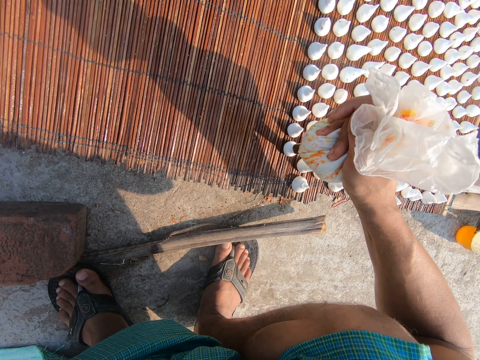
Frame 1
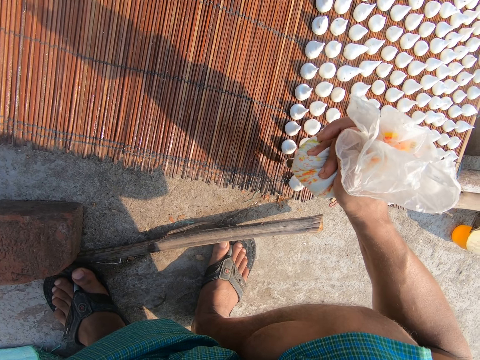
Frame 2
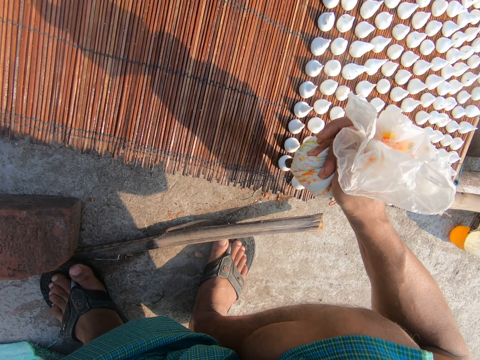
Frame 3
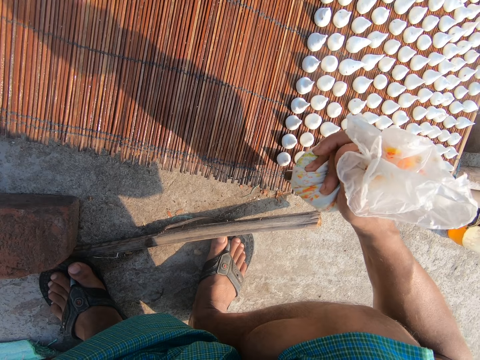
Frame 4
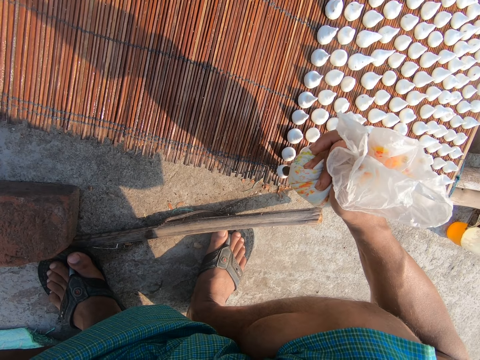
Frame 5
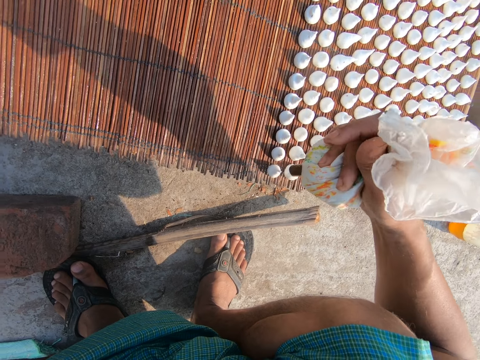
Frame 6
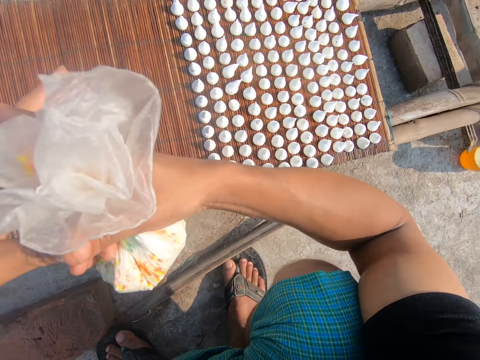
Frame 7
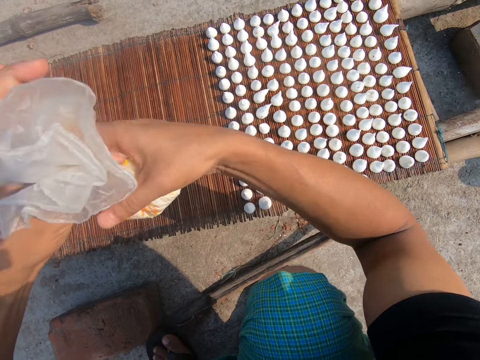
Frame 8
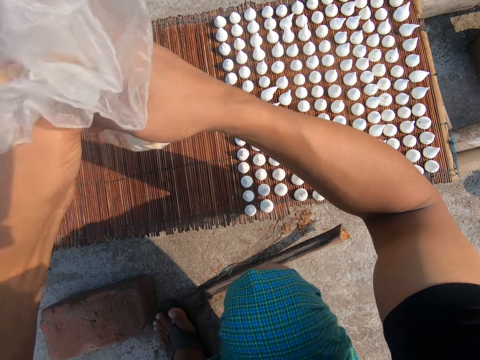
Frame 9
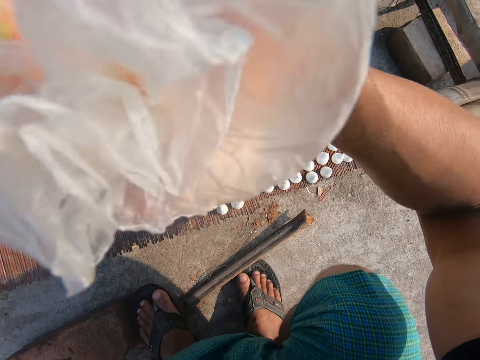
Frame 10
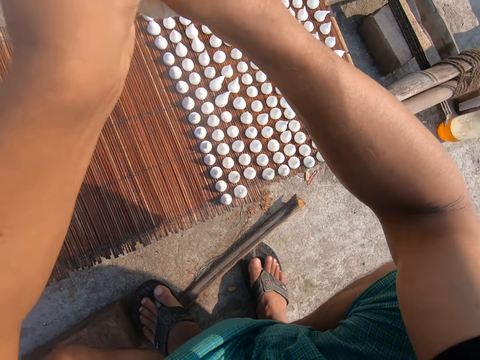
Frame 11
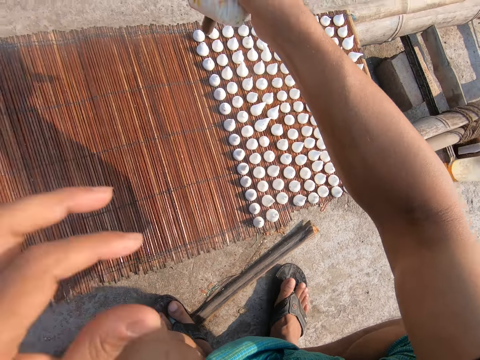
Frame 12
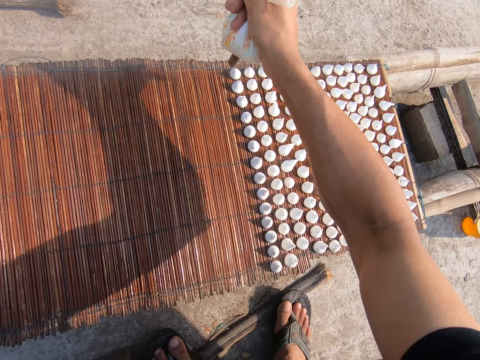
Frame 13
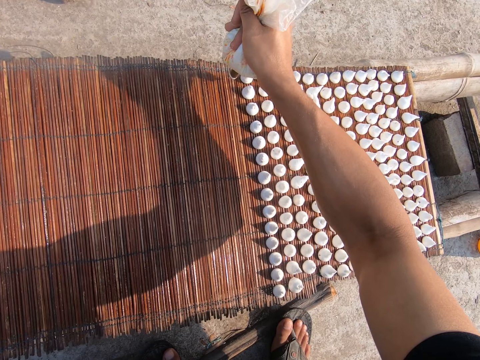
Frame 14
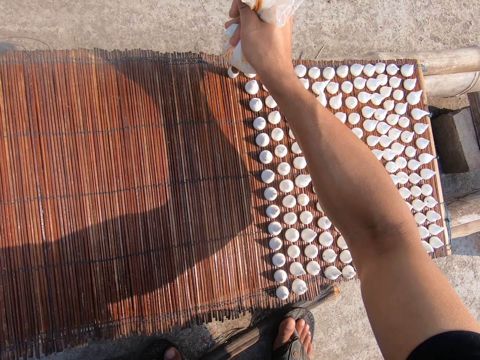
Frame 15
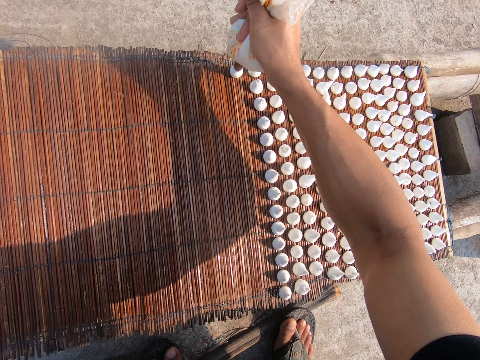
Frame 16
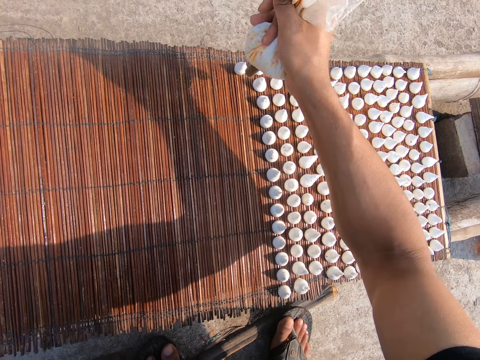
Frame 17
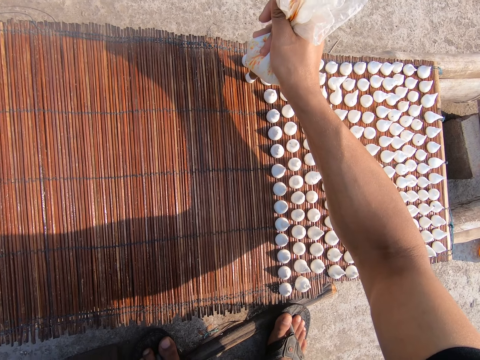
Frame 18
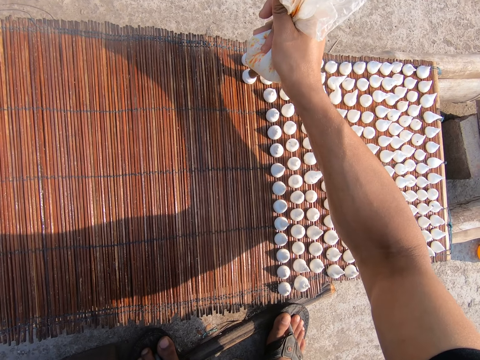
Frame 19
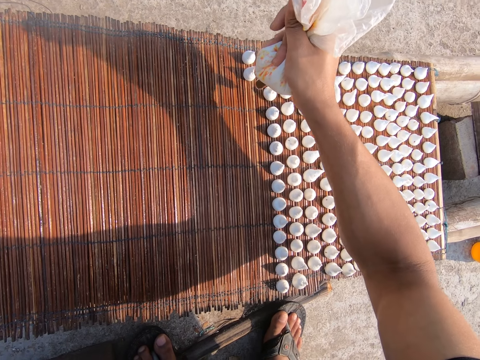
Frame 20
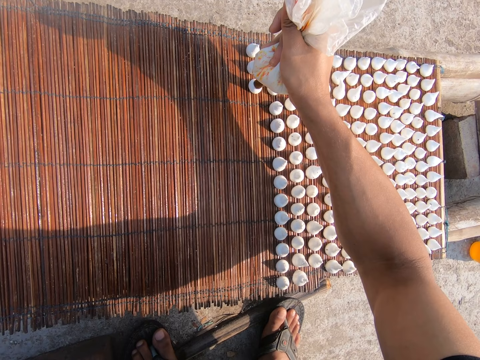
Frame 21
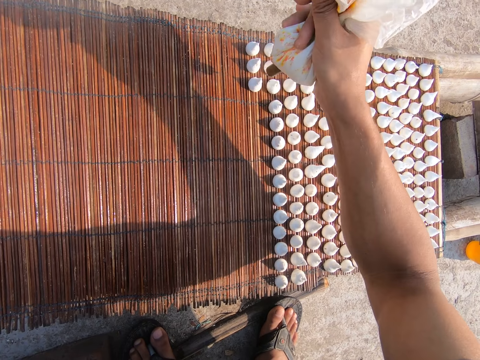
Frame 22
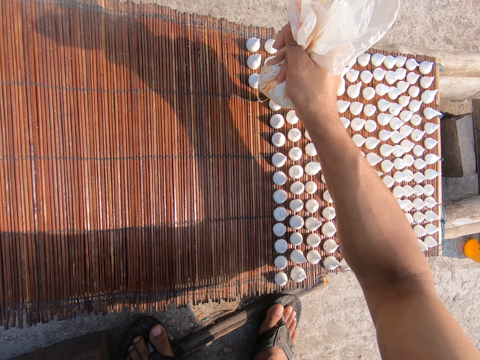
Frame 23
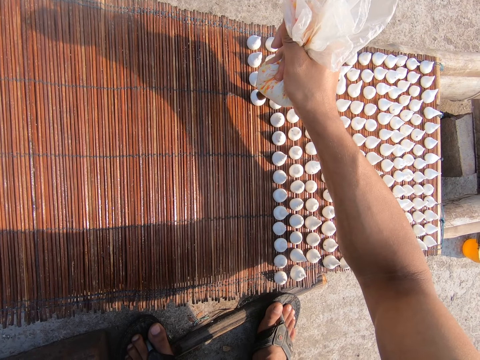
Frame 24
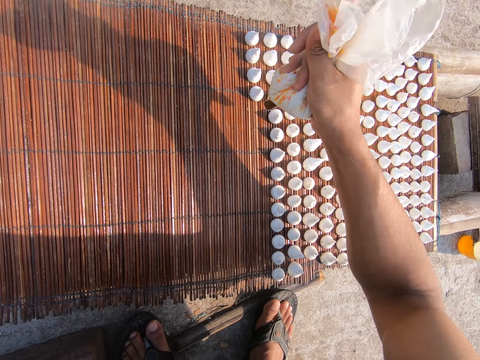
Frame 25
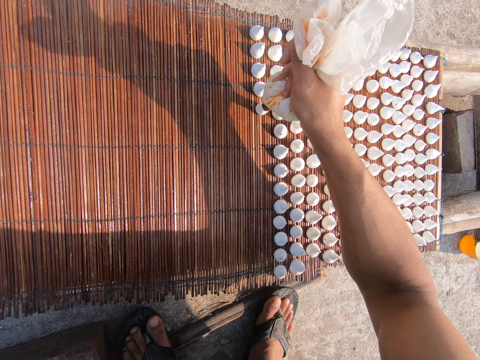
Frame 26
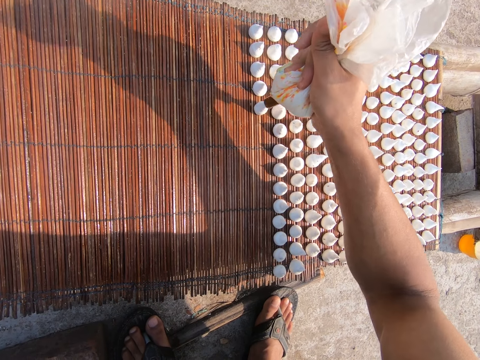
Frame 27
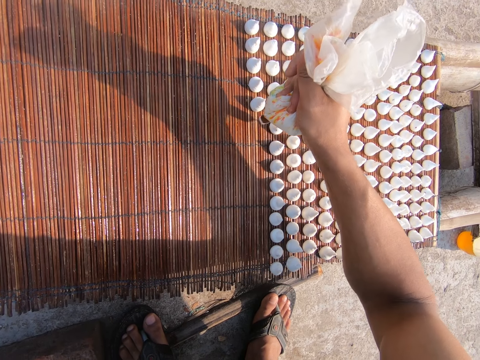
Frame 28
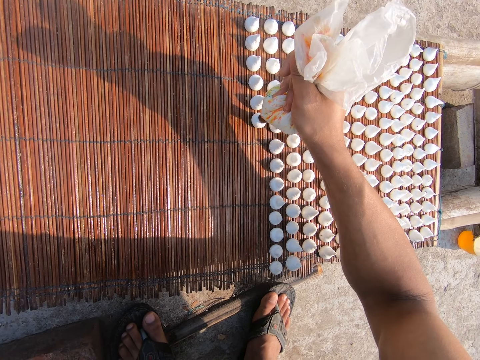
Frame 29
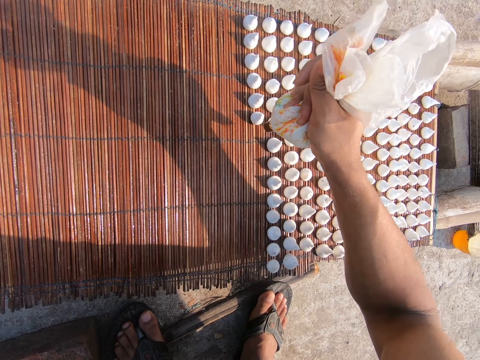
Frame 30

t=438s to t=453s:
The camera wearer twists the cellophane wrap in his right hand with his left hand. He squeezes lentil paste out of the cellophane wrap on the mat on the wooden platform with his right hand.

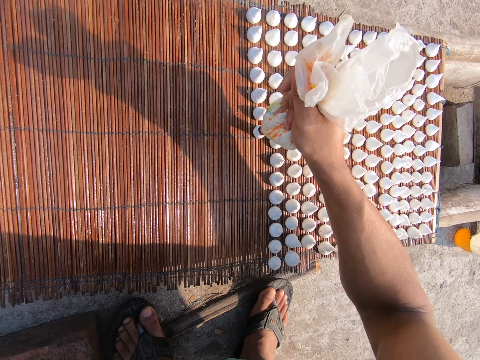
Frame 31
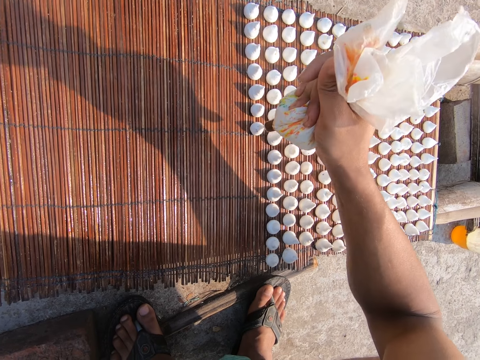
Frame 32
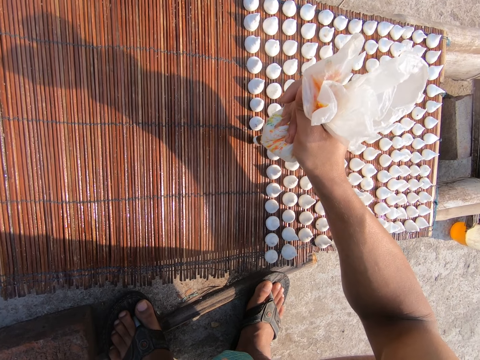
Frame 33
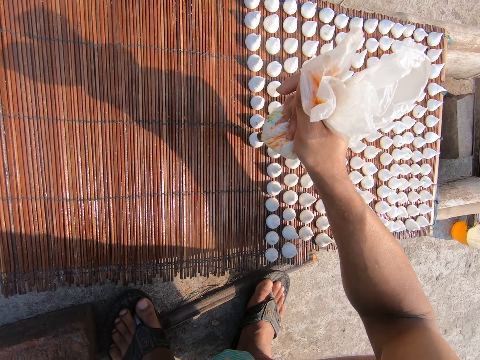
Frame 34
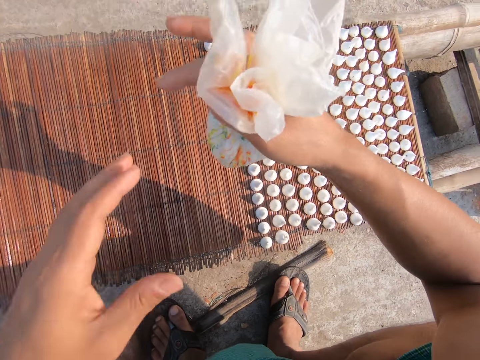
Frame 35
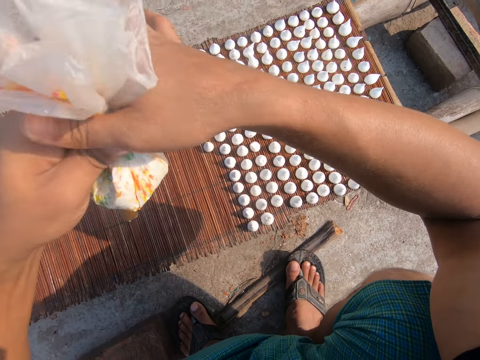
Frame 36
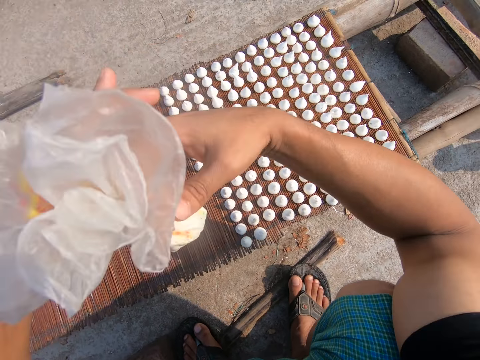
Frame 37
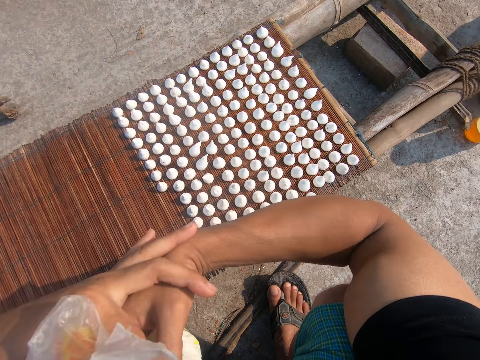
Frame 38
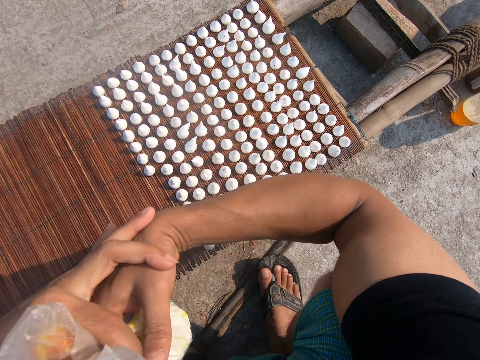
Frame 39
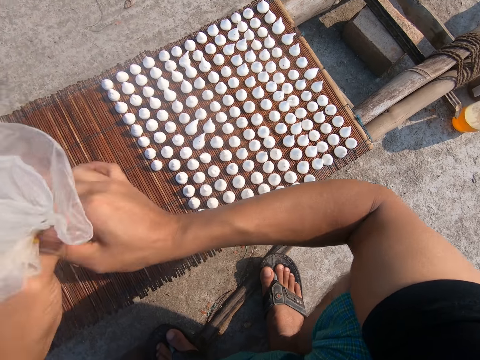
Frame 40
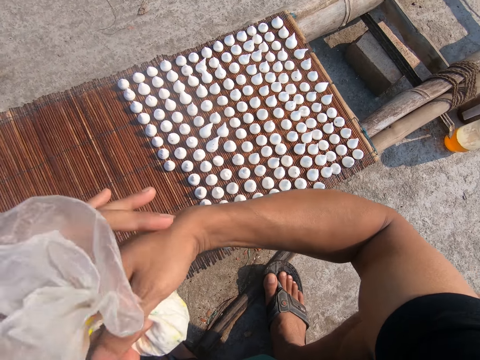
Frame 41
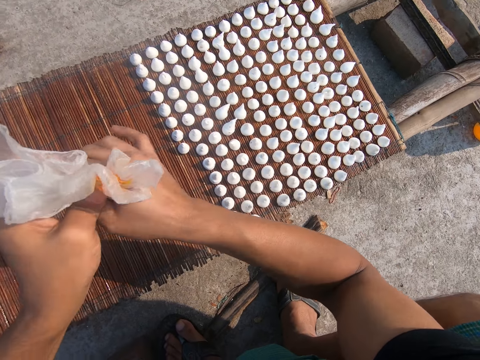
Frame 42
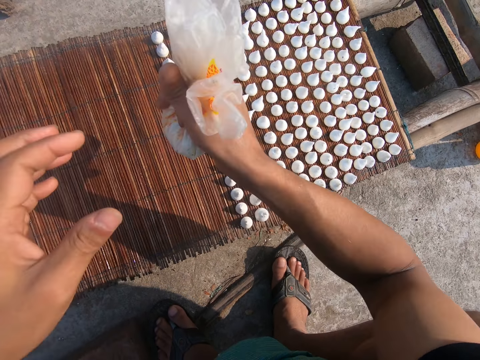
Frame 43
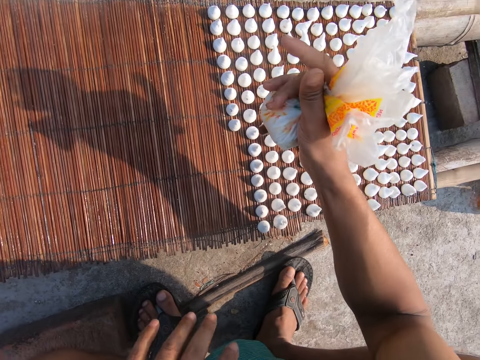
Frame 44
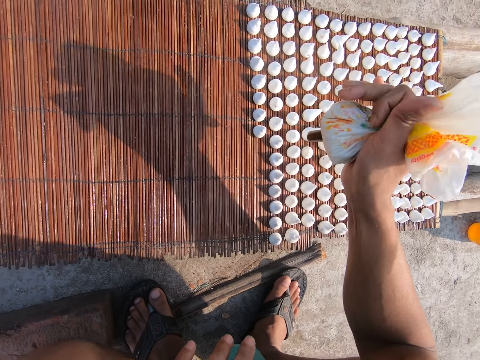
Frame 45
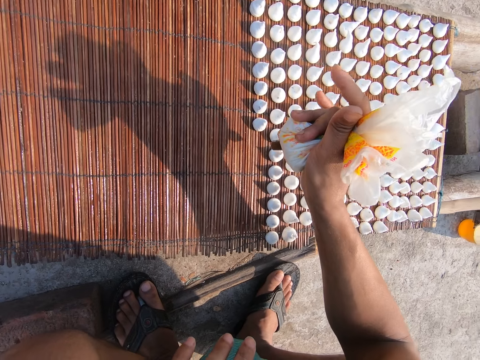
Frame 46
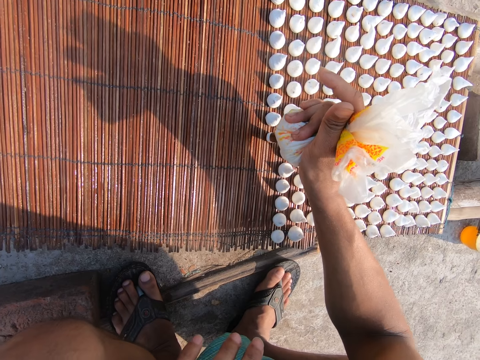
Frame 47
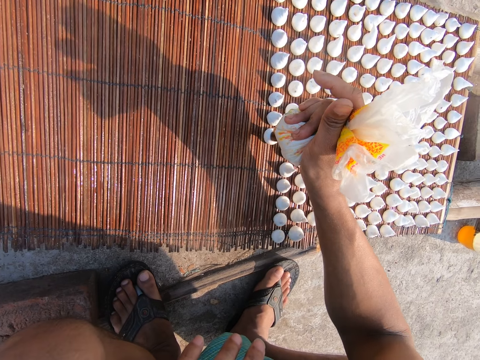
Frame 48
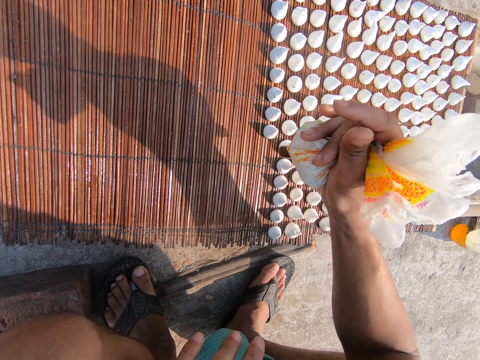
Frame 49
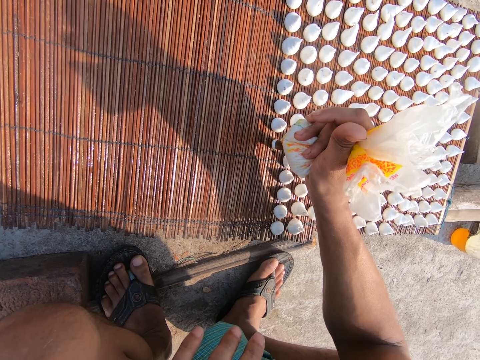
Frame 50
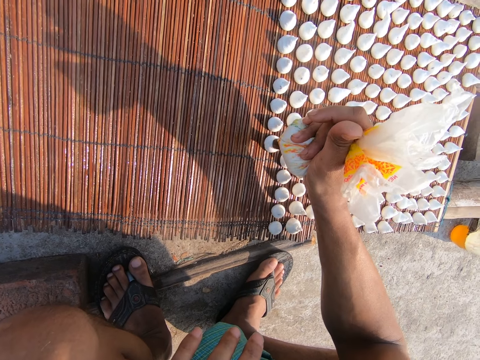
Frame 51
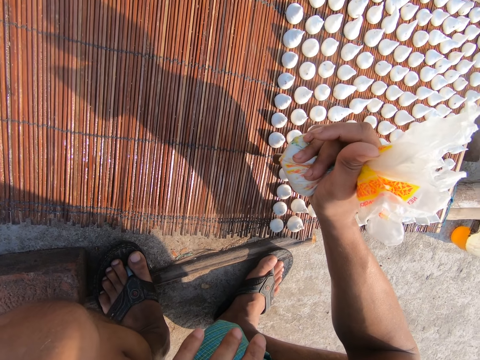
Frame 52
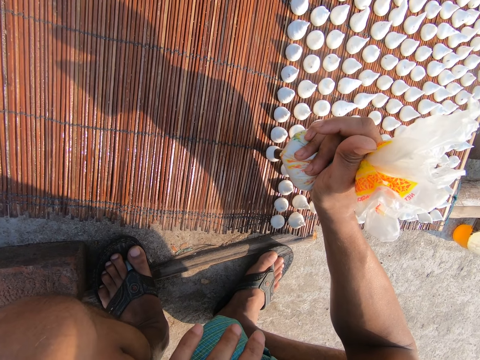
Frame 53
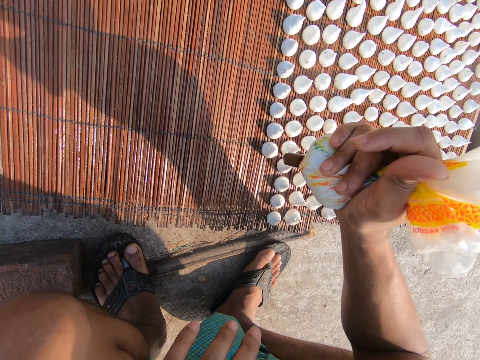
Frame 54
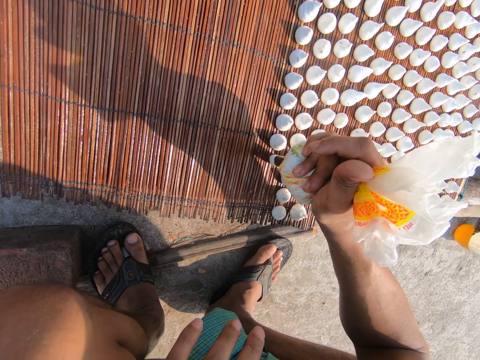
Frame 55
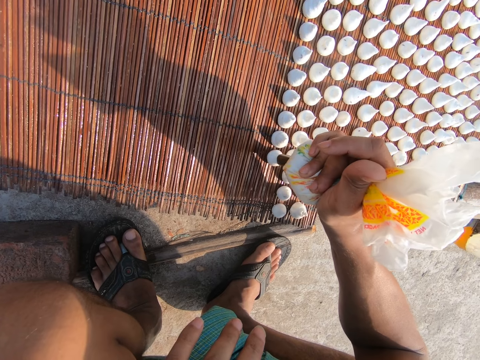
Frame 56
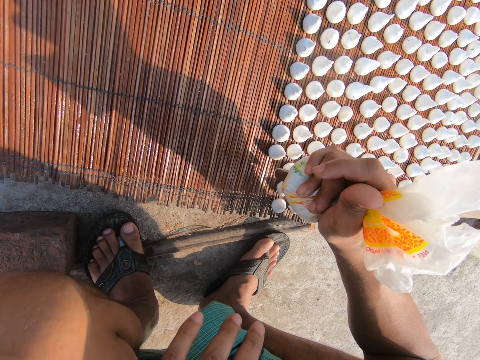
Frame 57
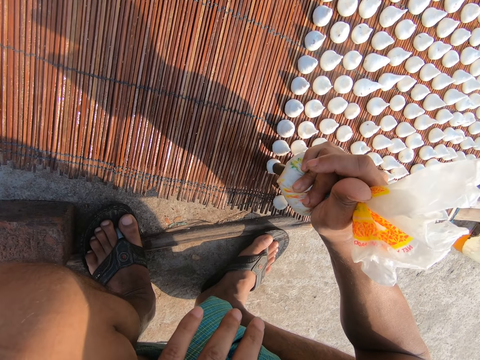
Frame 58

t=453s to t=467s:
The camera wearer passes the cellophane wrap from his right hand to his left hand. He squeezes the paper. He holds the cellophane wrap in his left hand with his right hand. He twists the cellophane wrap in his right hand with his left hand. He squeezes lentil paste out of the cellophane wrap on the mat on the wooden platform with his right hand. He puts the dough on the board.
